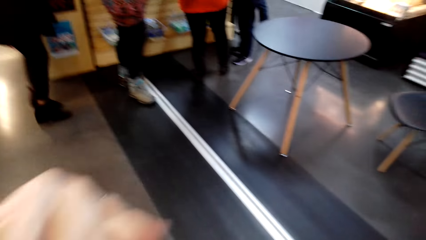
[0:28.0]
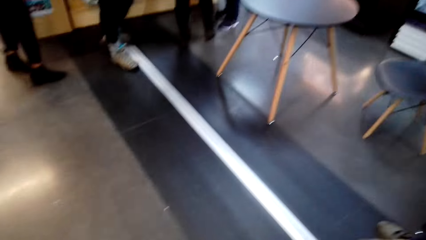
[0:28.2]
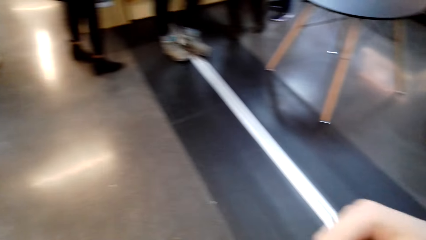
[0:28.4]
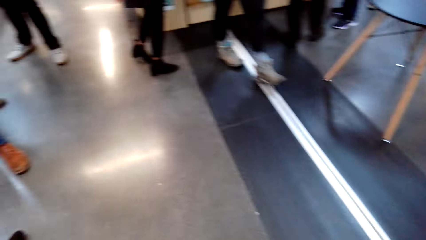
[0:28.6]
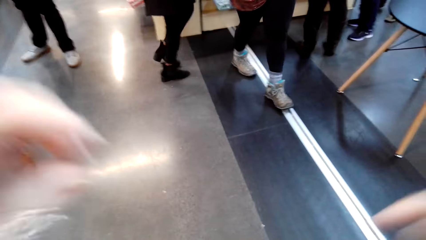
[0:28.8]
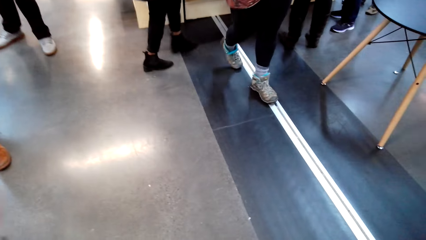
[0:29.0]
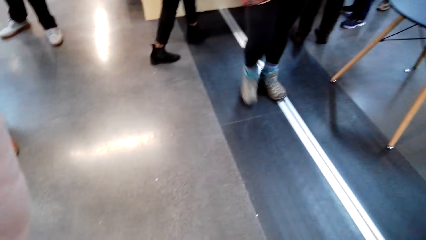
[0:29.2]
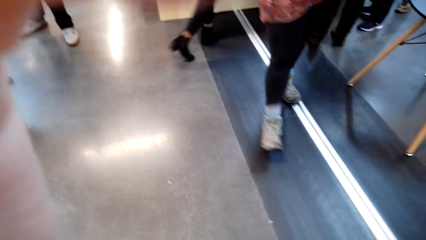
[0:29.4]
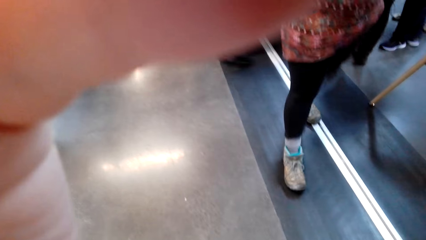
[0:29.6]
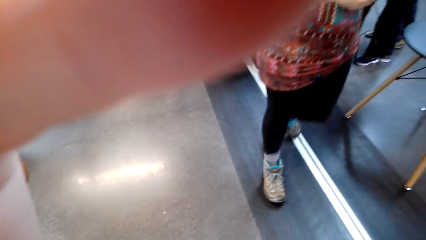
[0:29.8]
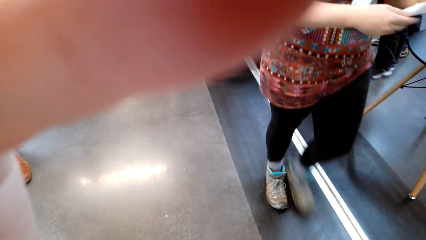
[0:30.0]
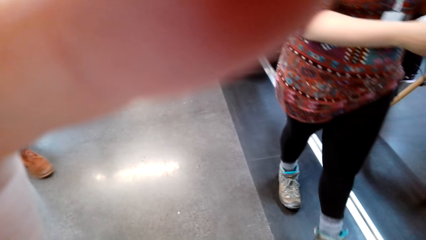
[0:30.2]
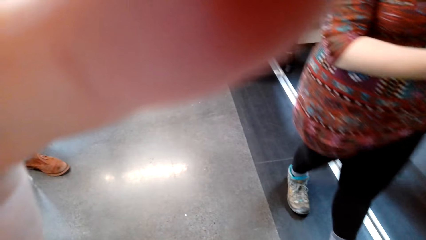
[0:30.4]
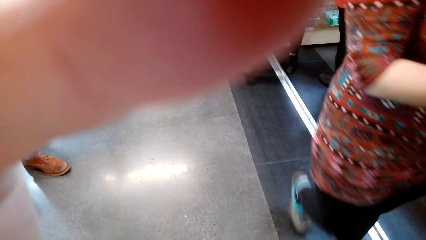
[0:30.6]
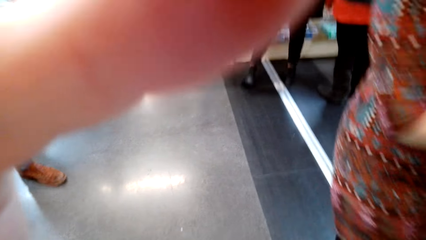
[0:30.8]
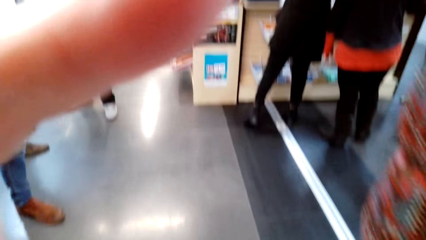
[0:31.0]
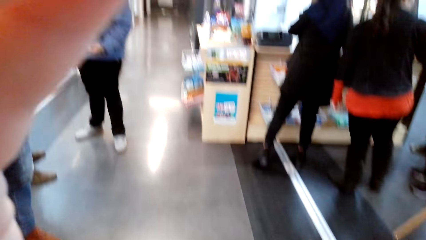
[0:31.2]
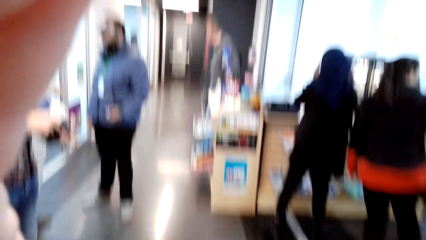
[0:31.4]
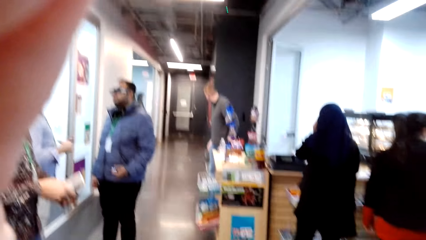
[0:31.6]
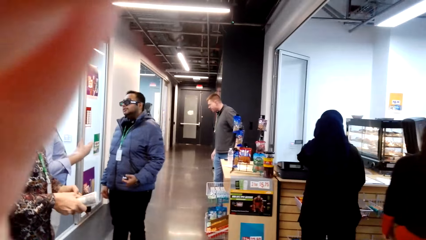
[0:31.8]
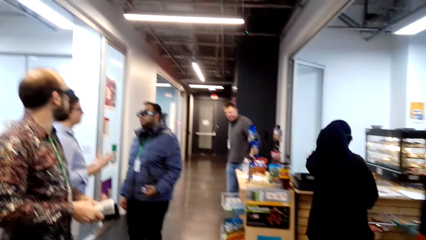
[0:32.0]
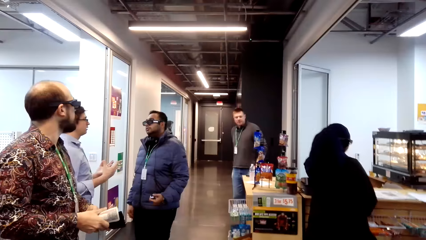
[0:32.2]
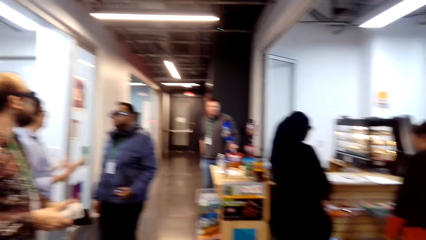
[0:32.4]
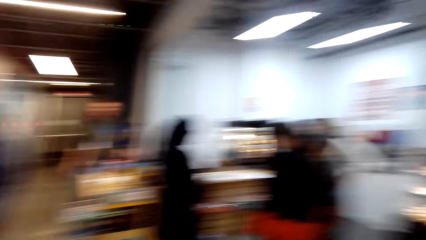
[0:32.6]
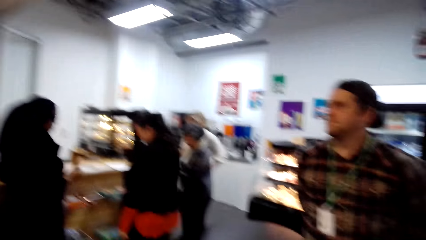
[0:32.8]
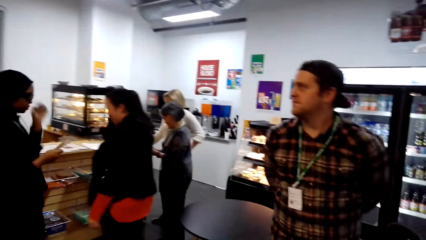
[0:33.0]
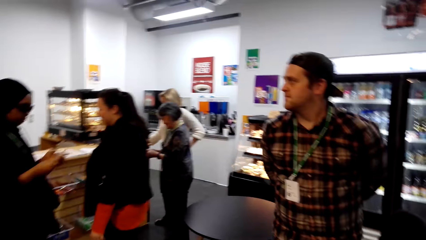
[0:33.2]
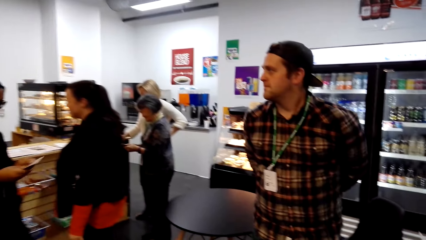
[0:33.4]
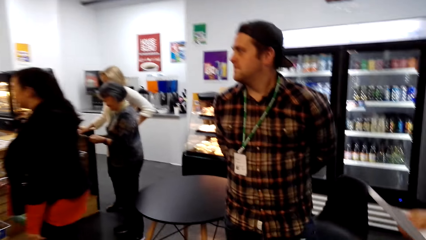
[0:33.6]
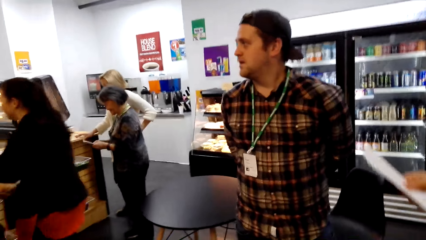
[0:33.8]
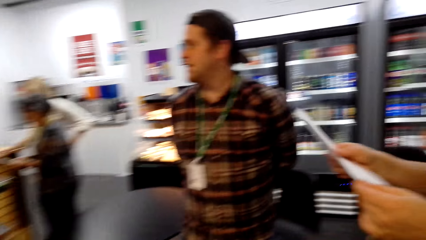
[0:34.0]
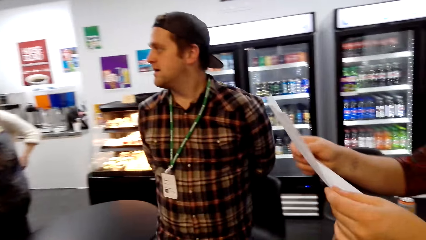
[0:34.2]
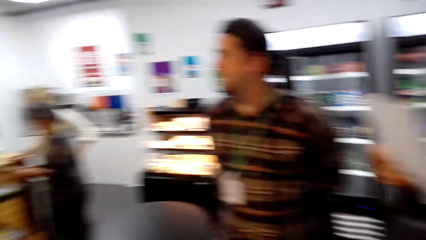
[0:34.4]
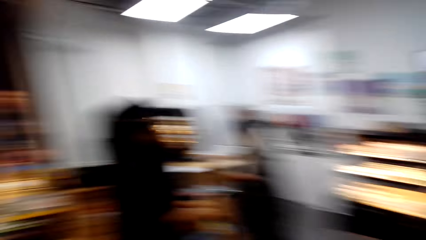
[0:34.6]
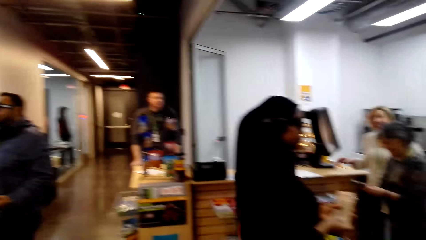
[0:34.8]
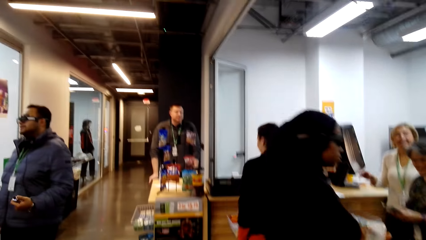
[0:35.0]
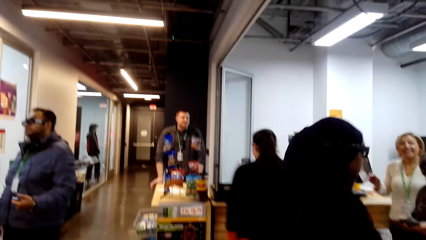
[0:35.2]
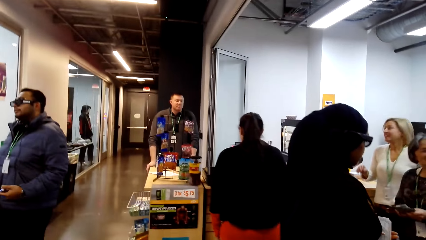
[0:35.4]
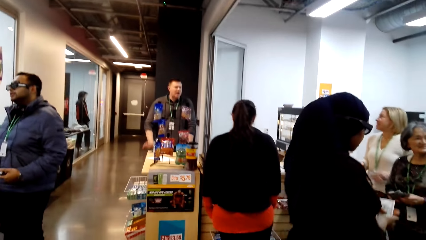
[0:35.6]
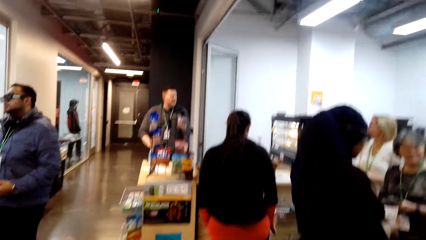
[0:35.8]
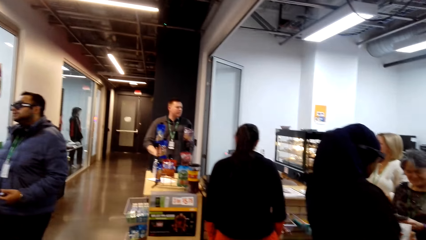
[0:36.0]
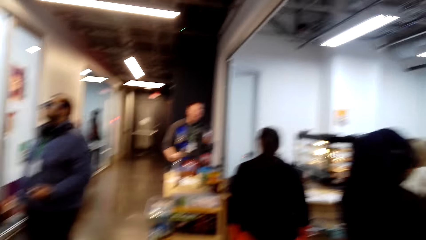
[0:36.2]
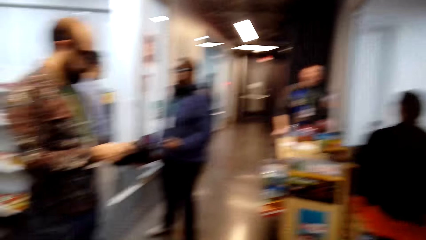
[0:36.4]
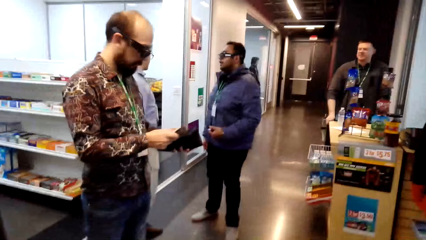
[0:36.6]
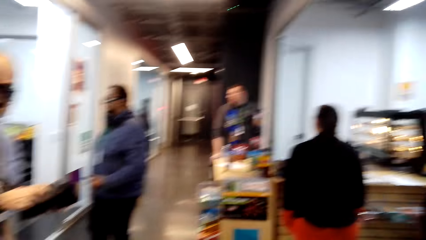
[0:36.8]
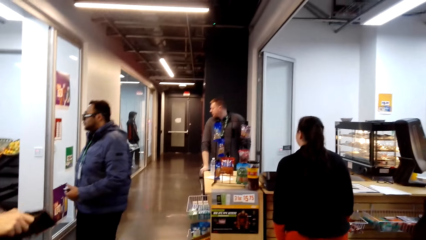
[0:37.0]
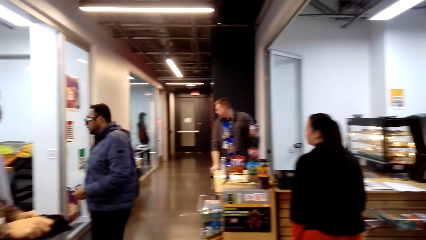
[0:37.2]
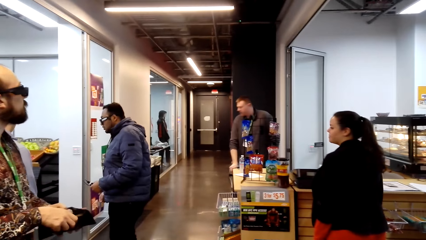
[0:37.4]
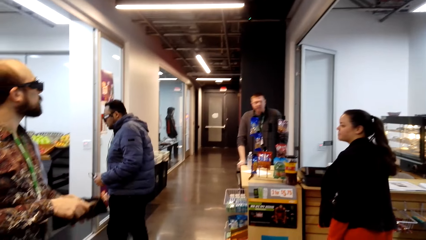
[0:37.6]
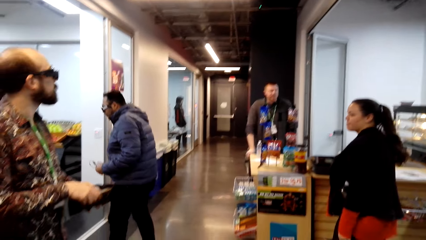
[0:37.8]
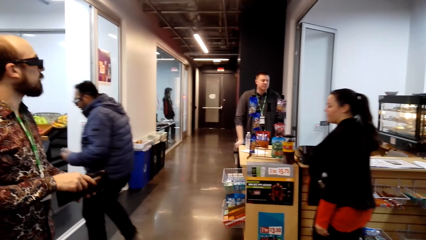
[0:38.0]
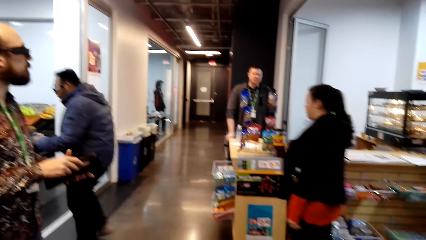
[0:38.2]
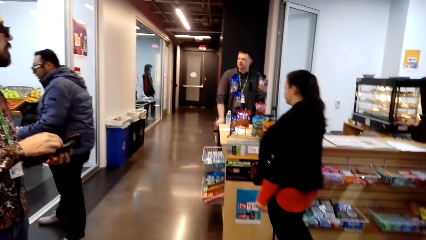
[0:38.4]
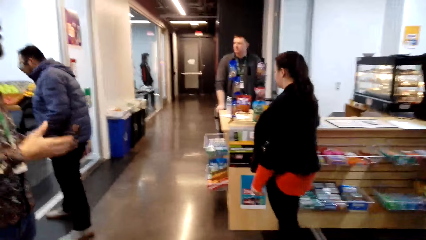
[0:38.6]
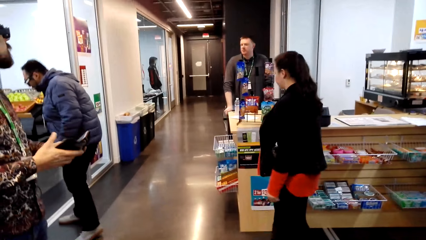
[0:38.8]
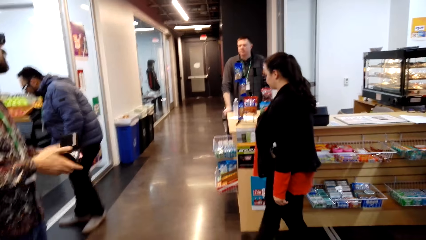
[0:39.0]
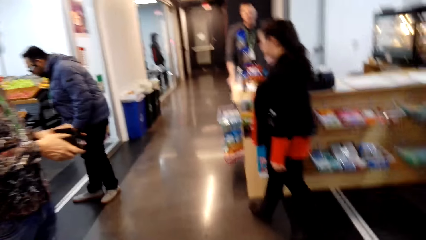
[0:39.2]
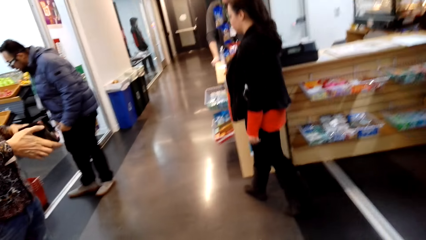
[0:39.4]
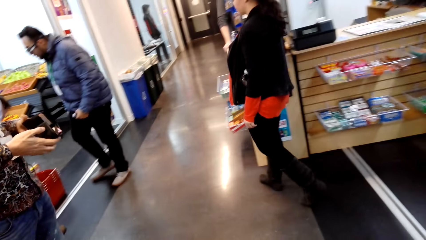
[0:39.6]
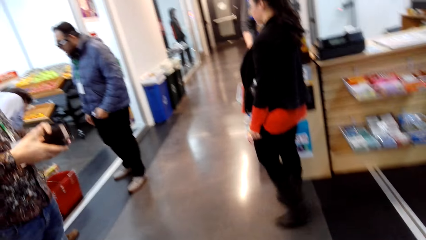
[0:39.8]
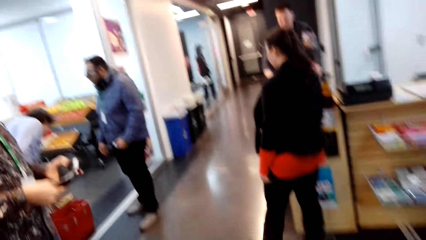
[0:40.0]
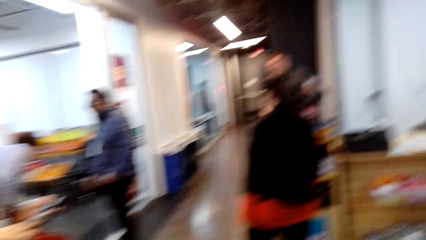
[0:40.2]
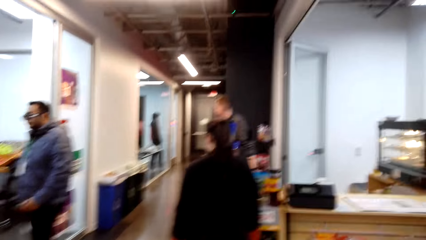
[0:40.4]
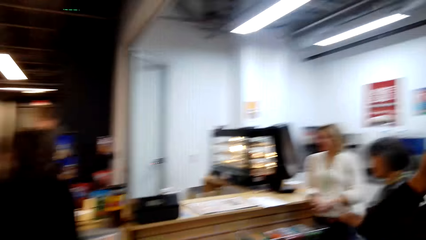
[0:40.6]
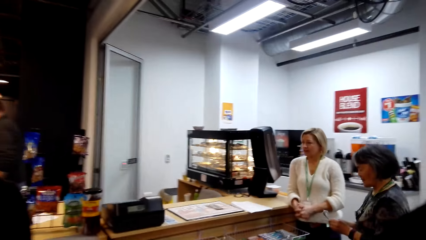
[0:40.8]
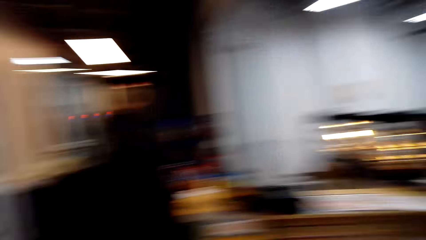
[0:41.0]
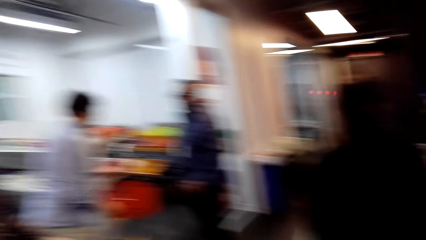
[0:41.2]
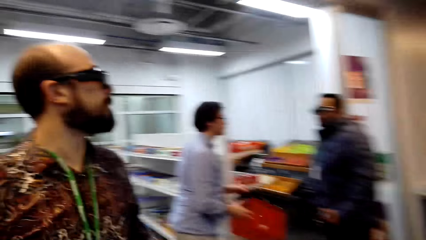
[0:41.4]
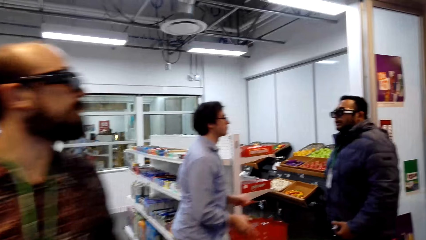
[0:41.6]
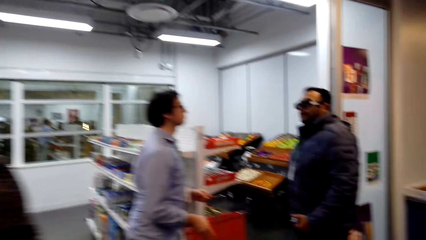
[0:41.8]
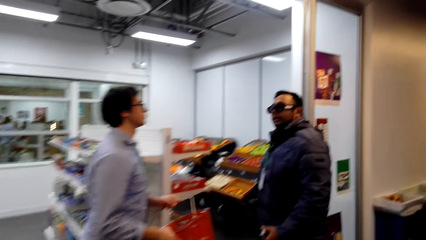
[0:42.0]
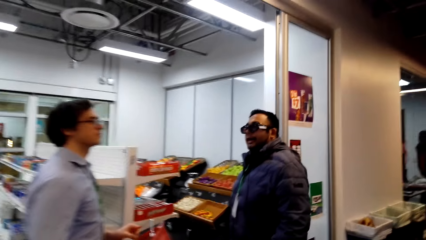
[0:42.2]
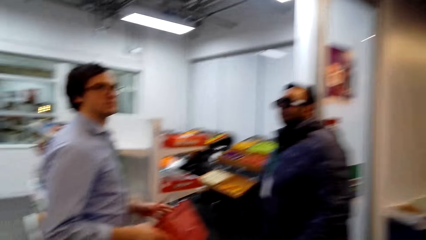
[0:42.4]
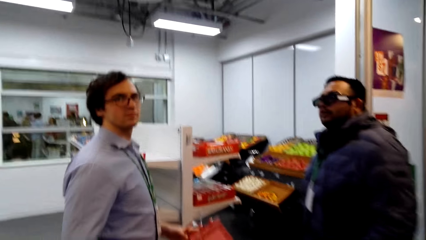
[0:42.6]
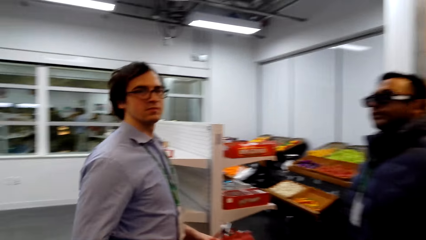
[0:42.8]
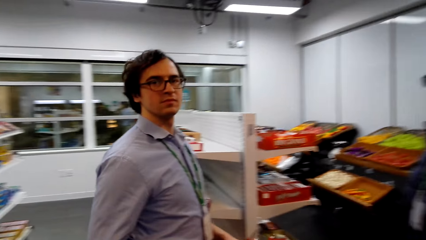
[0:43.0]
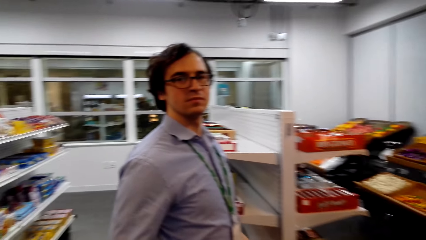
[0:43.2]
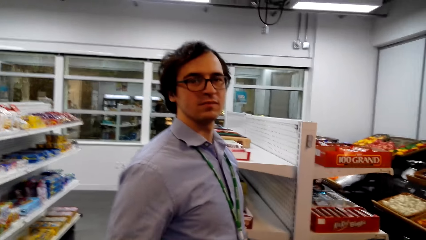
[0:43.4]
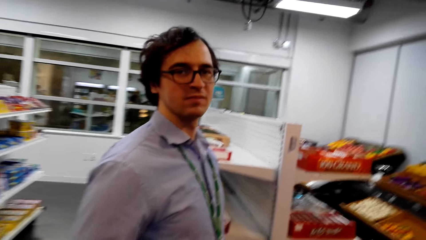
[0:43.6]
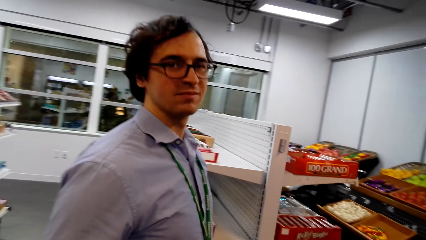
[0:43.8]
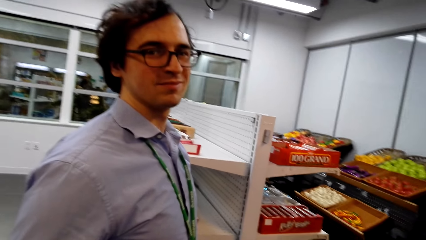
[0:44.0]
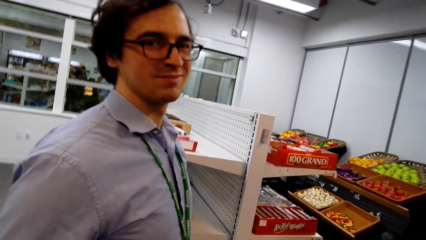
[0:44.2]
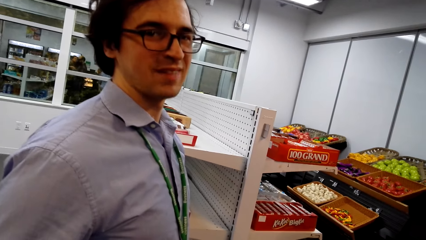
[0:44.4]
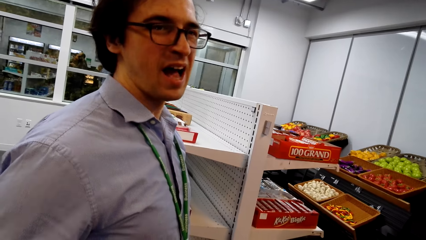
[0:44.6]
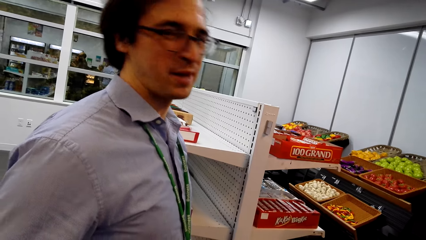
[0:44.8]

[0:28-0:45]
The camera wearer adjusts the head camera. A man adjusts the camera on the head of the camera wearer. The camera wearer stares around the shop. They walk towards a person. They walk around the shop. They dialogue with the person.
